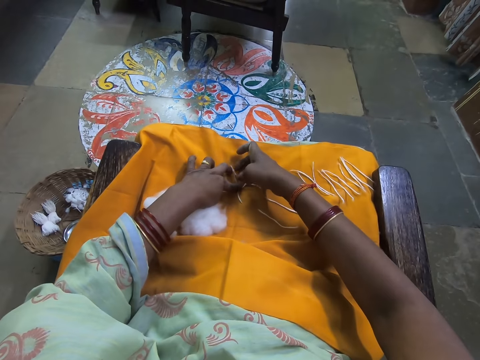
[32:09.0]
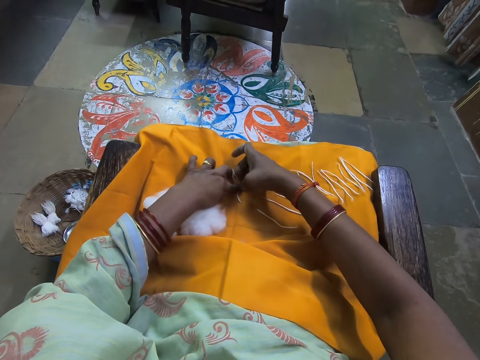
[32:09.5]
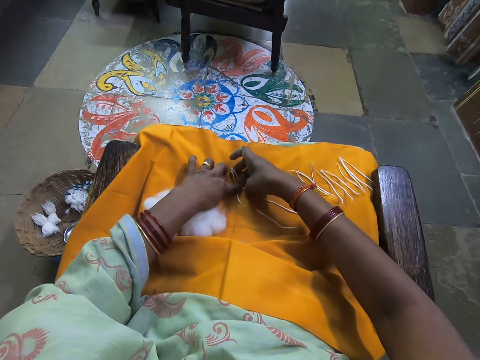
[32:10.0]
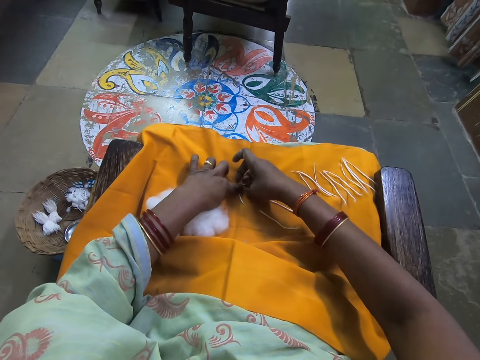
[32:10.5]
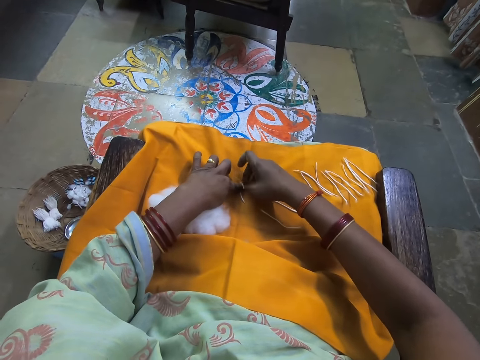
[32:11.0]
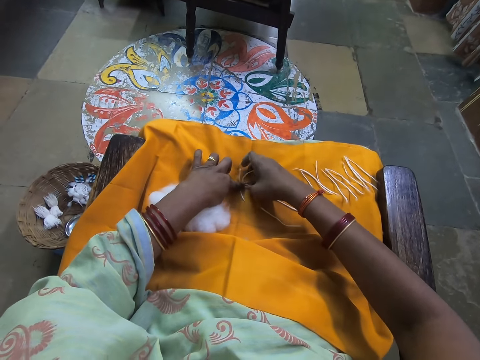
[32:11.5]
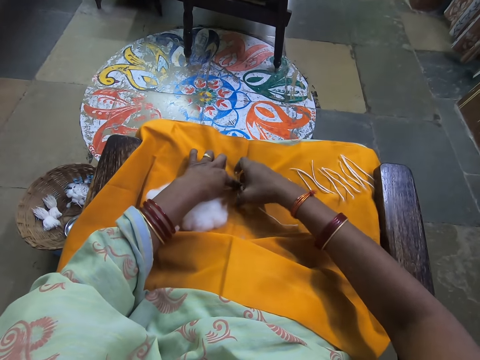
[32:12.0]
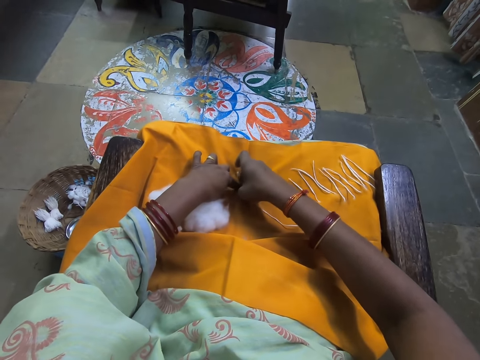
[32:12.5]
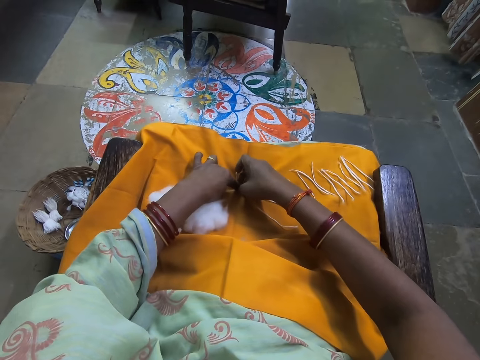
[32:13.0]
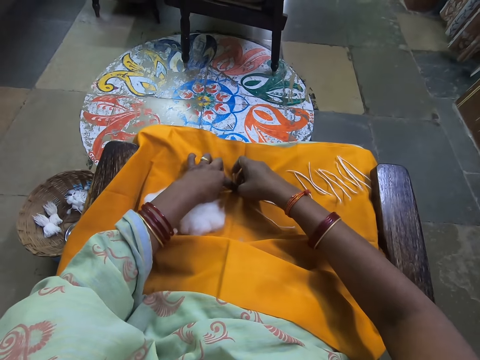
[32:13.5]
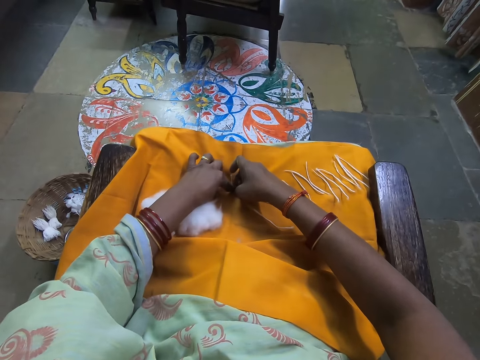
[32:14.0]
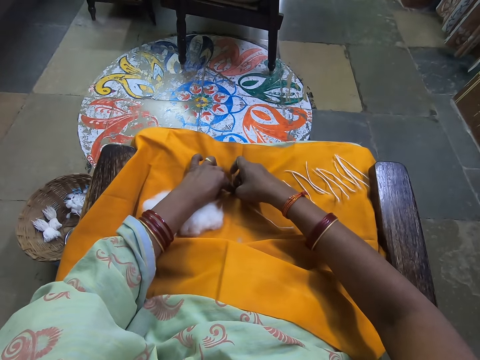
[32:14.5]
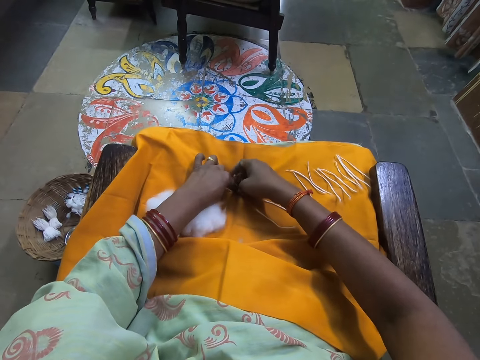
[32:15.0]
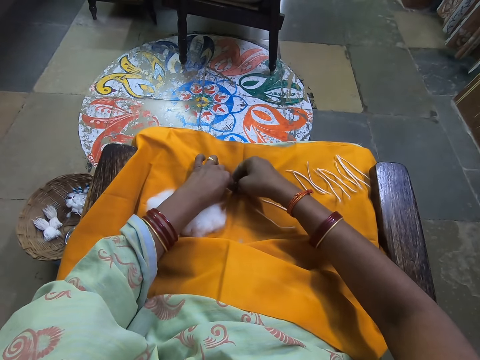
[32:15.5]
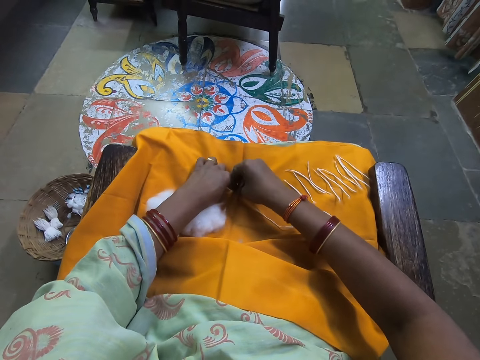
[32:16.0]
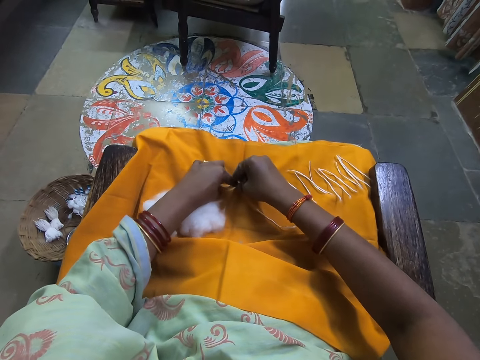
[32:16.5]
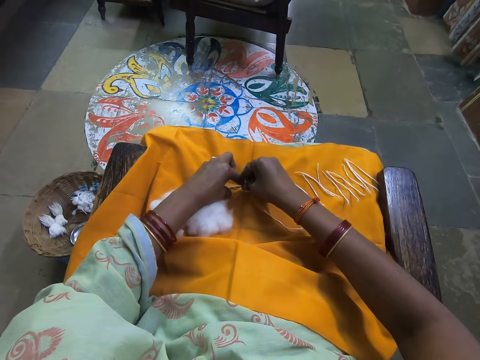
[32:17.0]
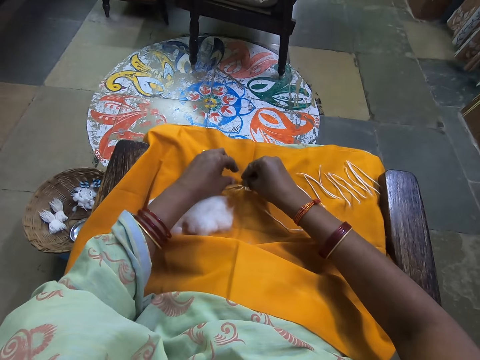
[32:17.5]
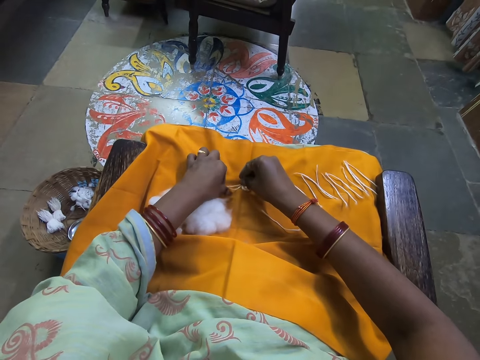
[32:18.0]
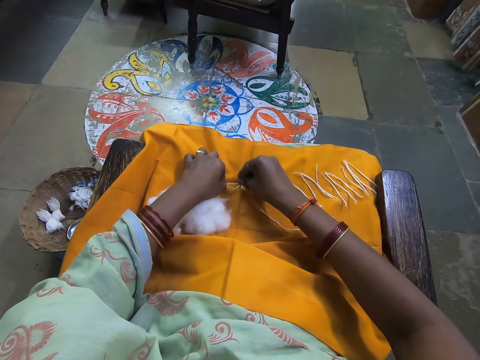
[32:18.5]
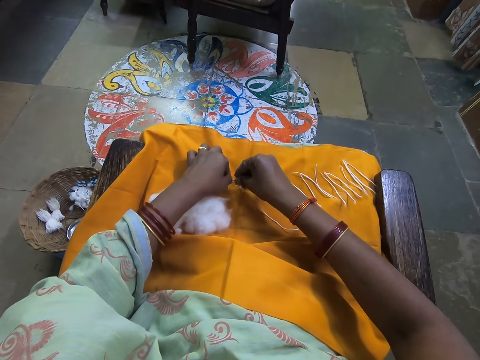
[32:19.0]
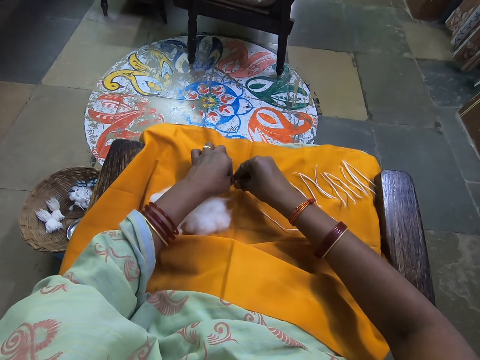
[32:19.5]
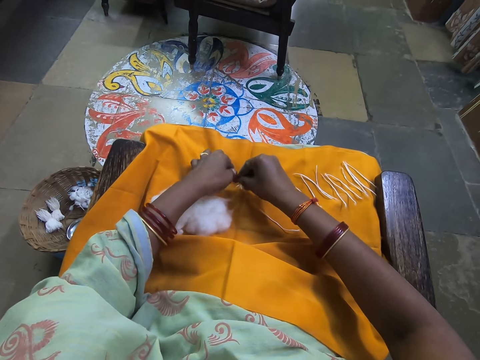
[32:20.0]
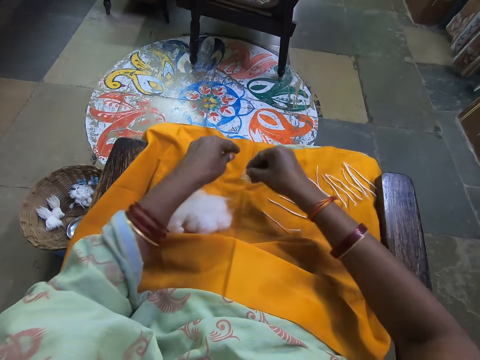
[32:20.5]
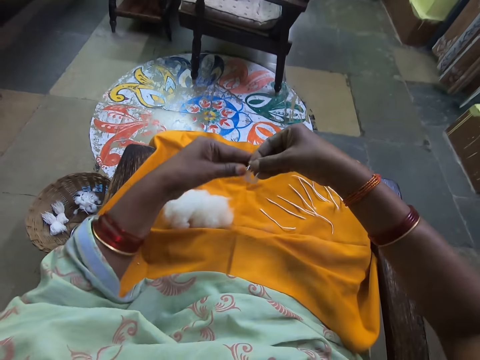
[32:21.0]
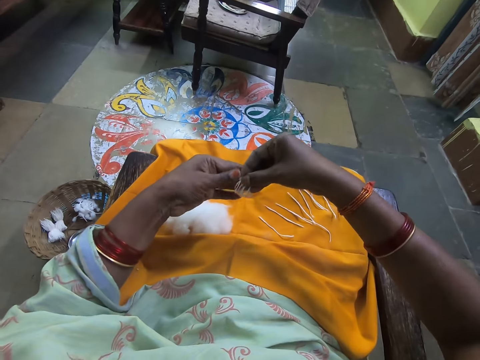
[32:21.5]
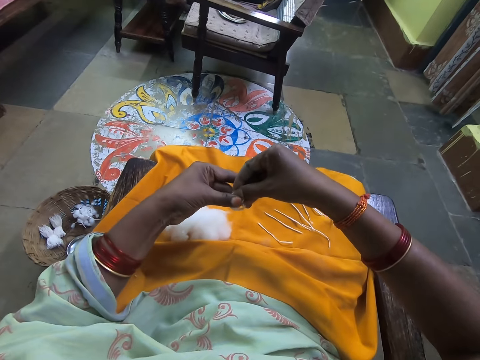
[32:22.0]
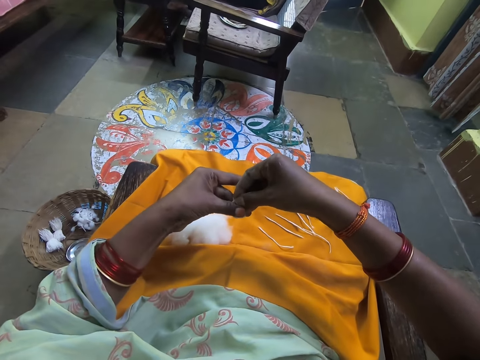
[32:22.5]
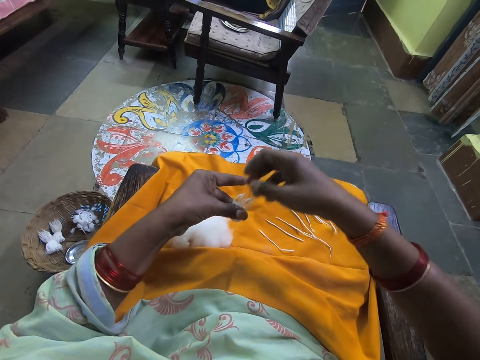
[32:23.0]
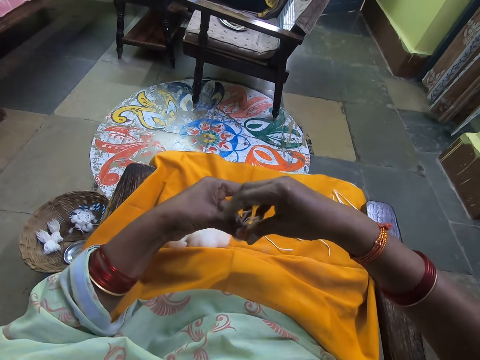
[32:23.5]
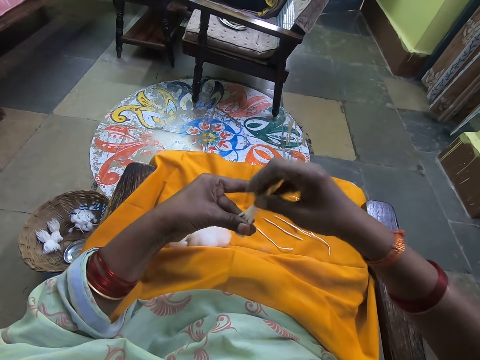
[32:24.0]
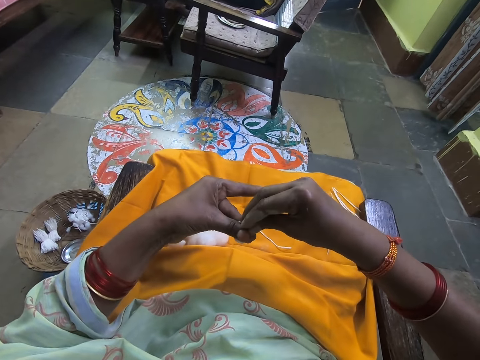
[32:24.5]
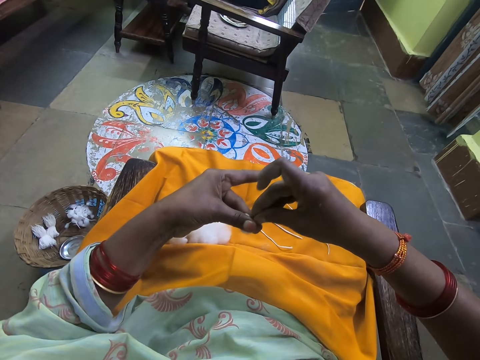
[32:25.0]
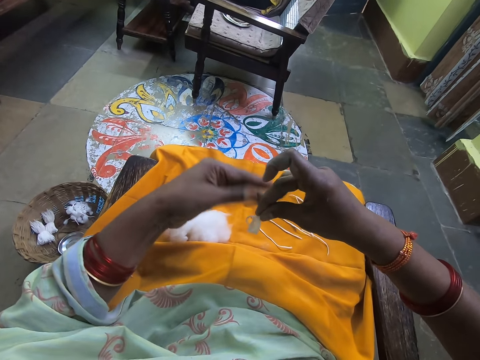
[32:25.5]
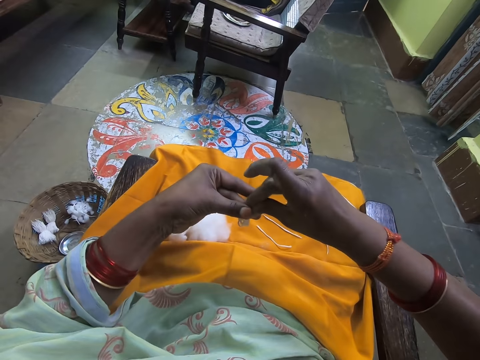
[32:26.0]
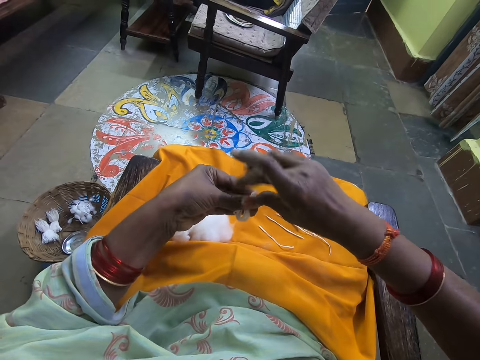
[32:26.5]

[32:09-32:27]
The camera wearer folds the cotton. They lift the folded wools from the yellow cloth. They hold the folded wool together.

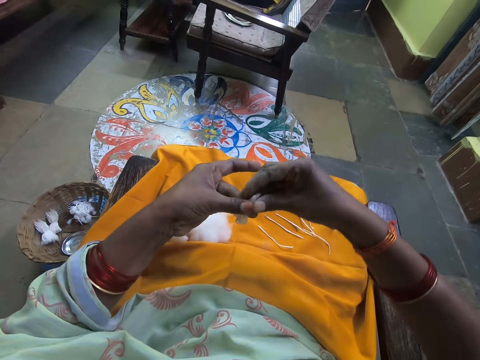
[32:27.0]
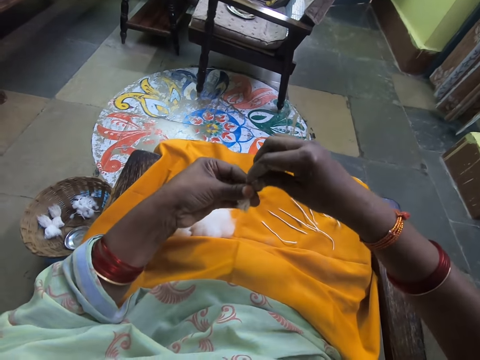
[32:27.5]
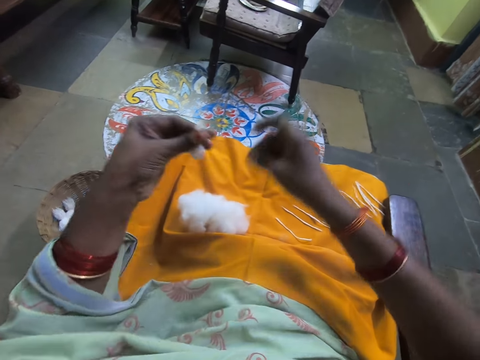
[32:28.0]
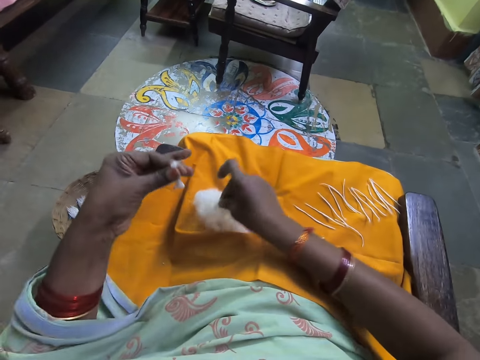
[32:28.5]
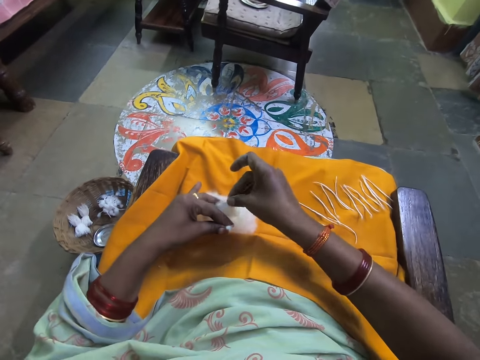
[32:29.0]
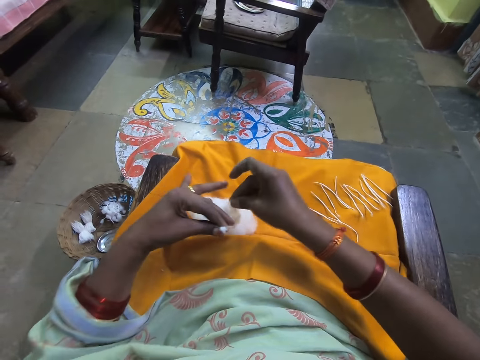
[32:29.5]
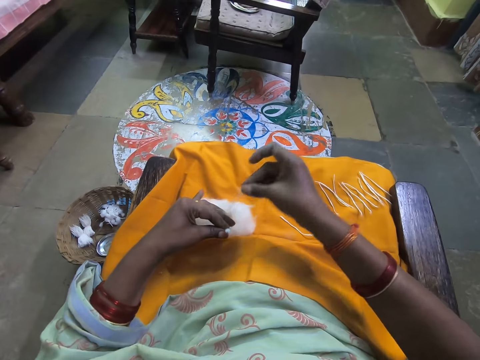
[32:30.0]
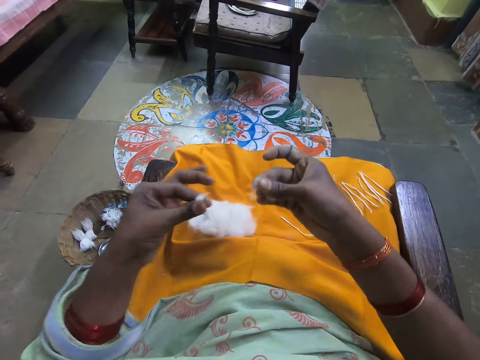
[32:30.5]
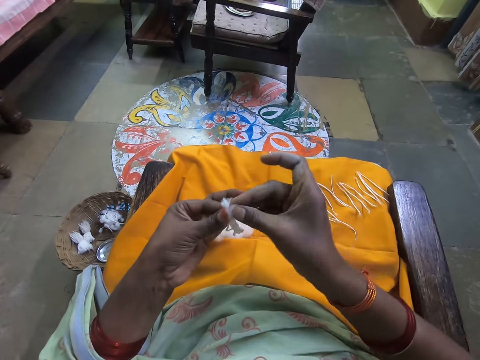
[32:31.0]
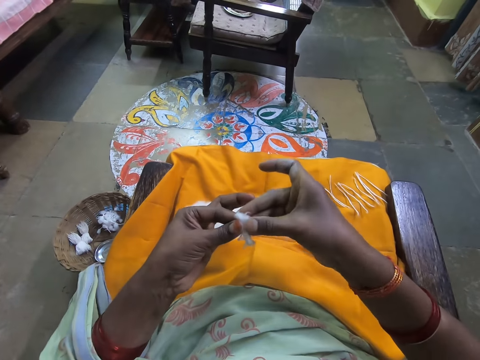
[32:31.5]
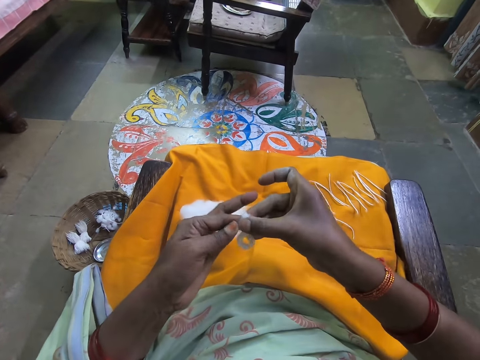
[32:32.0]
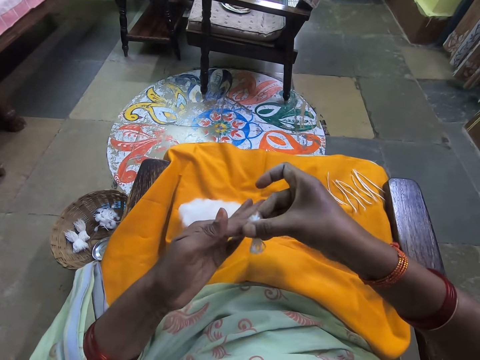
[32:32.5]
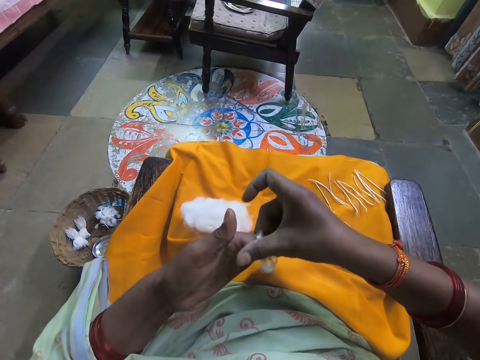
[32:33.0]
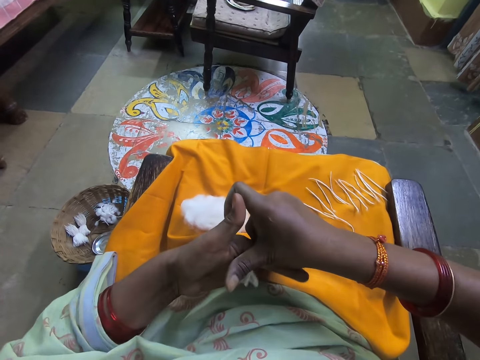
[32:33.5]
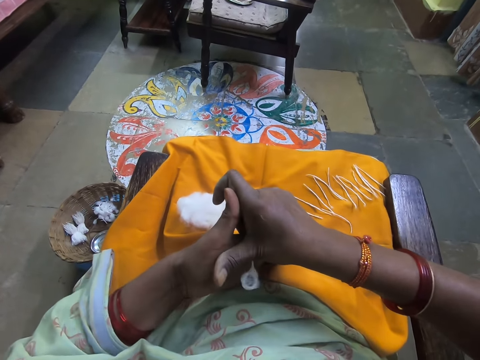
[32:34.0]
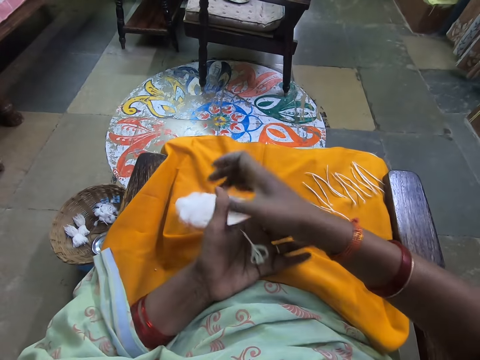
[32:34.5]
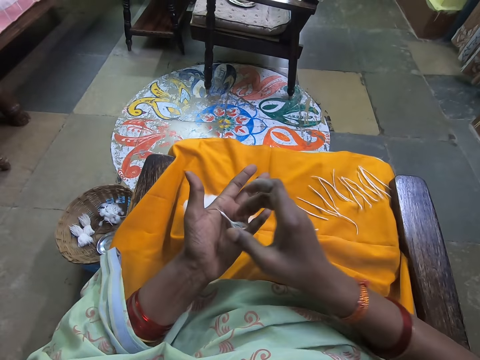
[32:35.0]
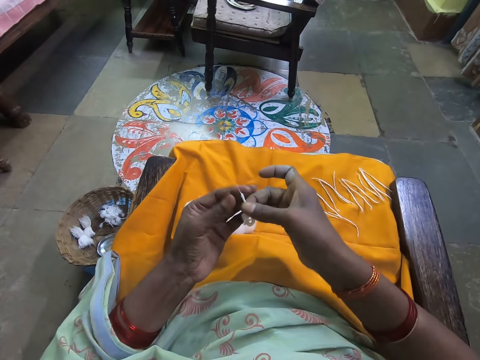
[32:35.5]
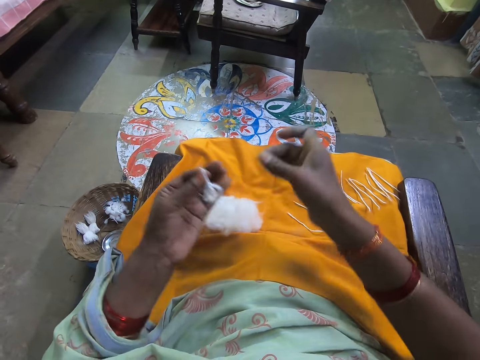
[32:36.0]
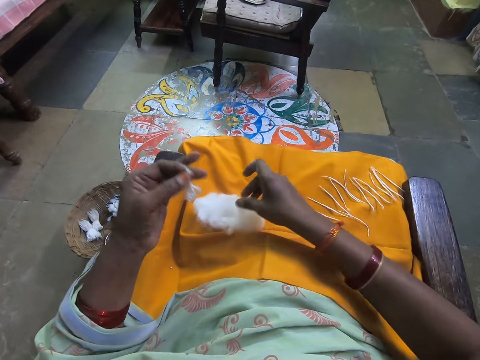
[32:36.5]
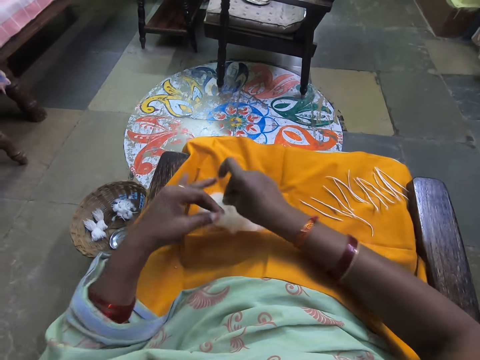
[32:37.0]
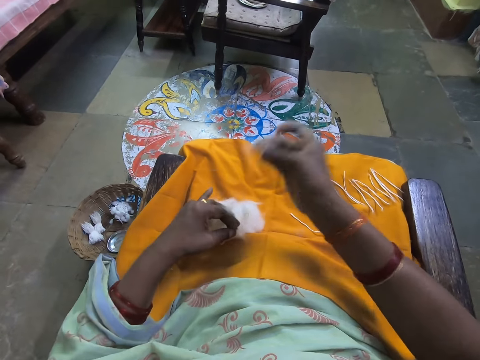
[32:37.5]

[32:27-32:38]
The camera wearer cuts a wool from the bundle of wool on the yellow cloth on her lap. She scoops the cotton. She holds the folded wool and the cut-out wool together. She folds the tip of the wool together. She rolls the cotton. She cuts a wool from the bundle of wool on the yellow cloth on her lap.
